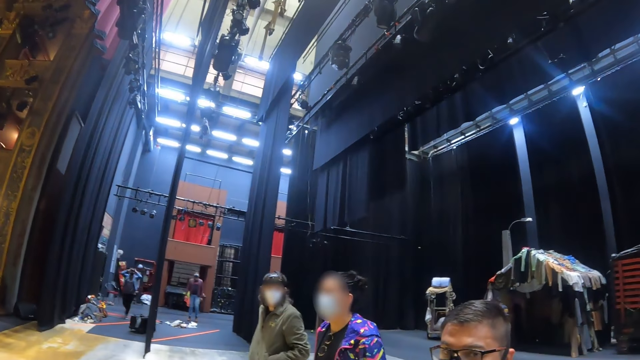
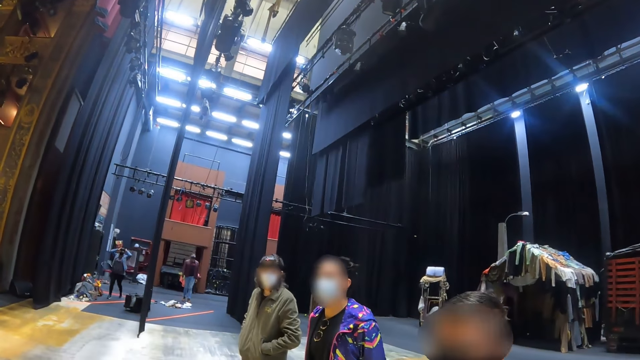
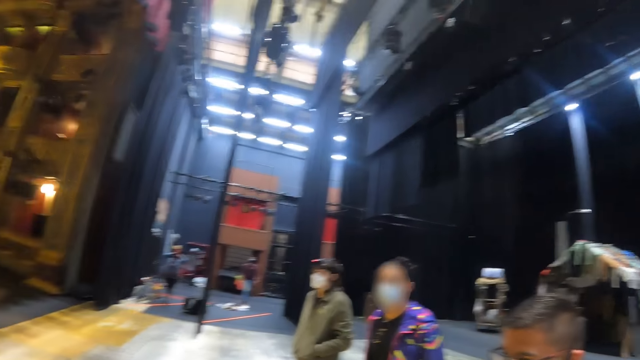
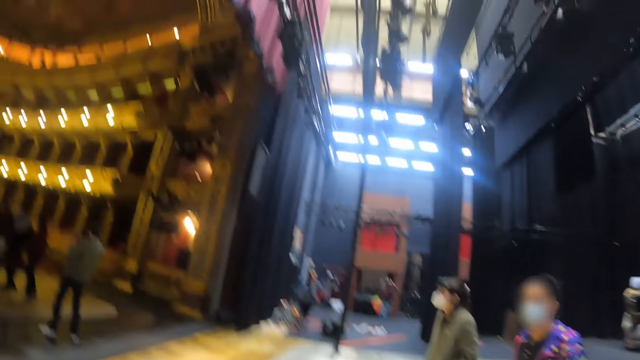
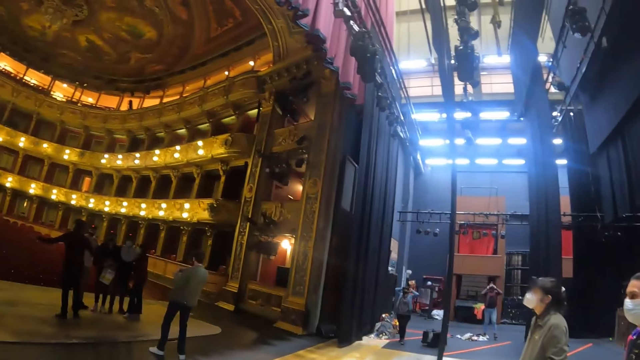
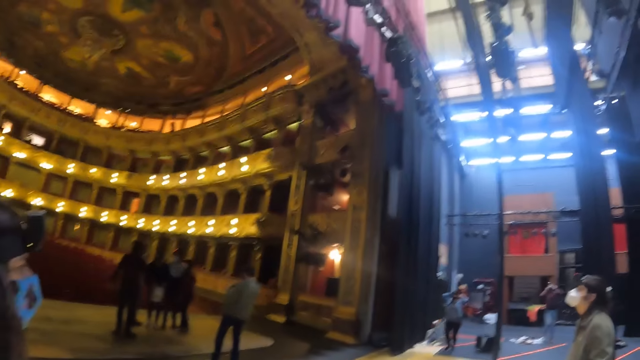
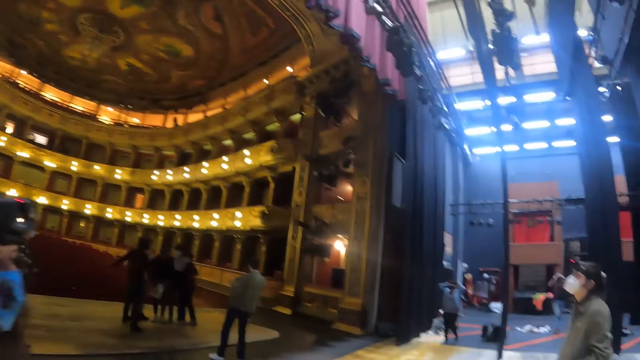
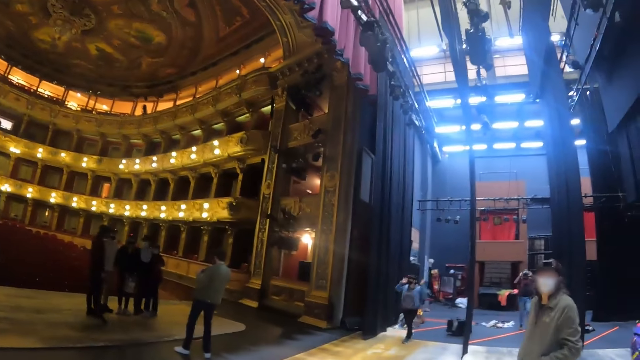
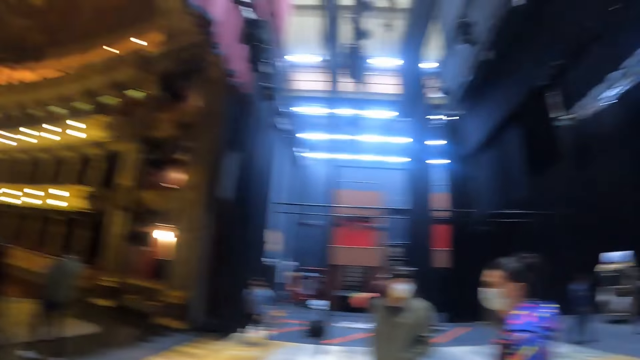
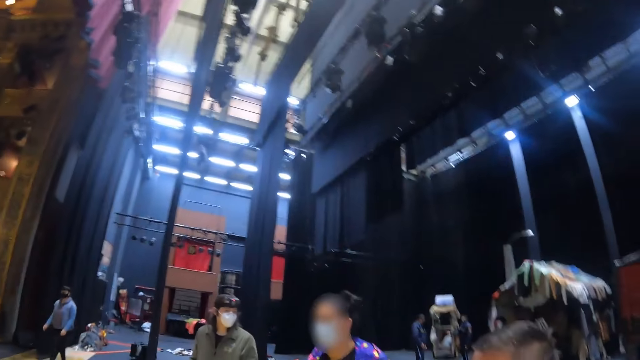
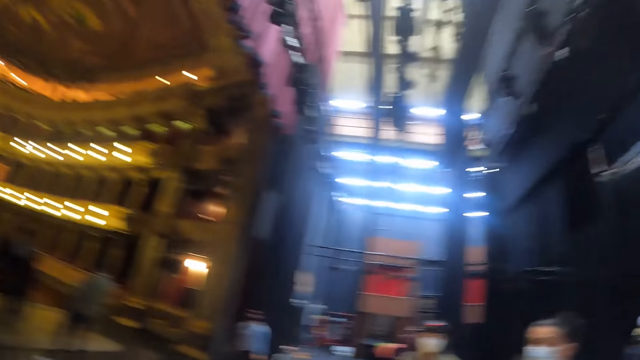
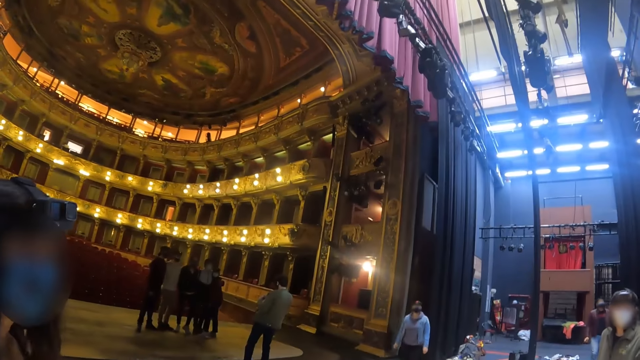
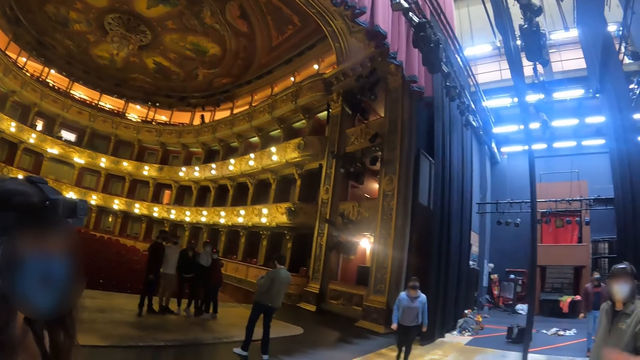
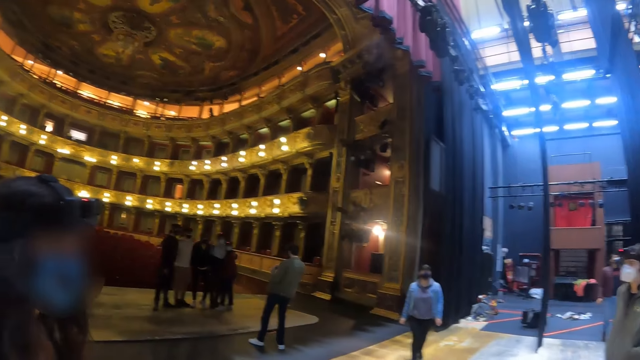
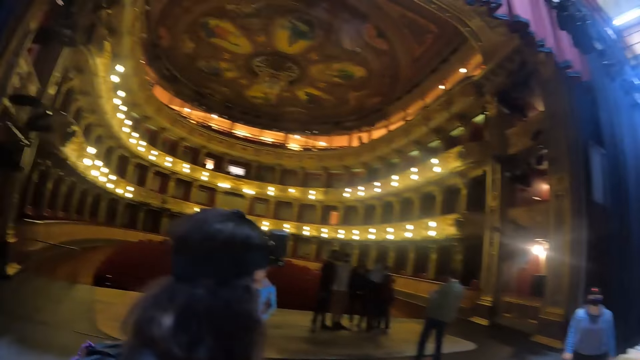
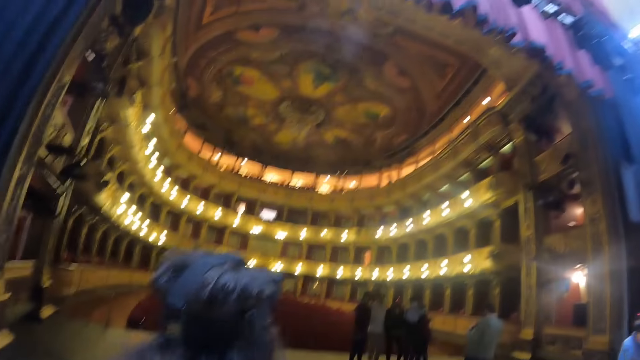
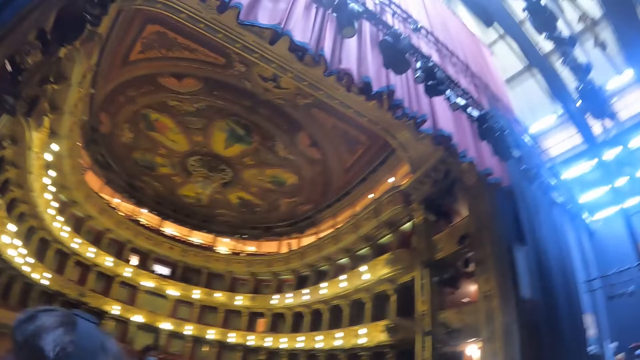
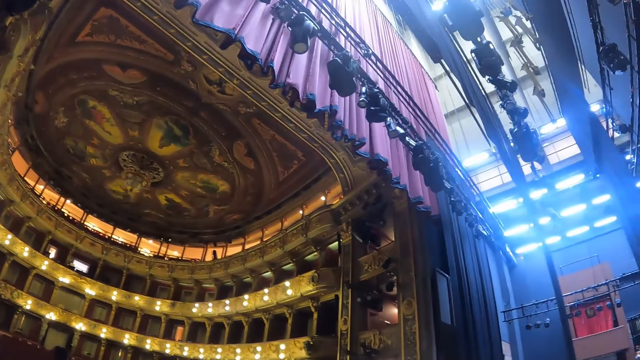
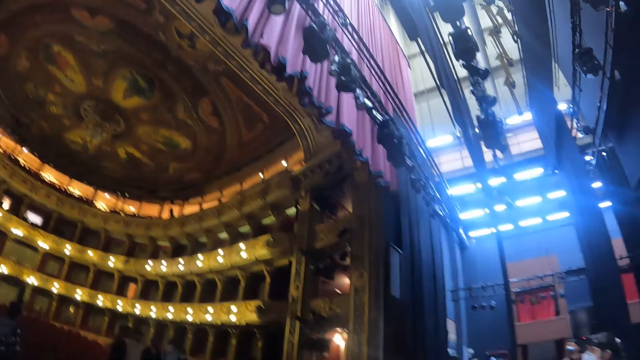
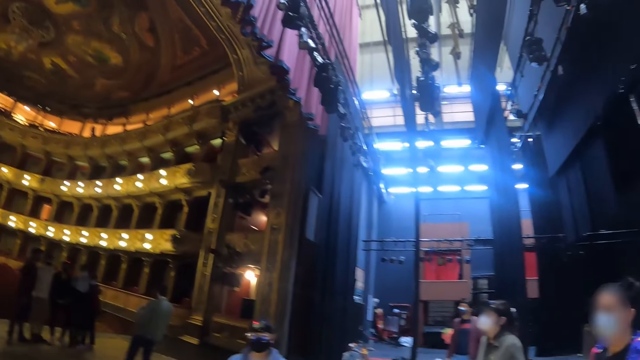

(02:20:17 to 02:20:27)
A lady walks around.

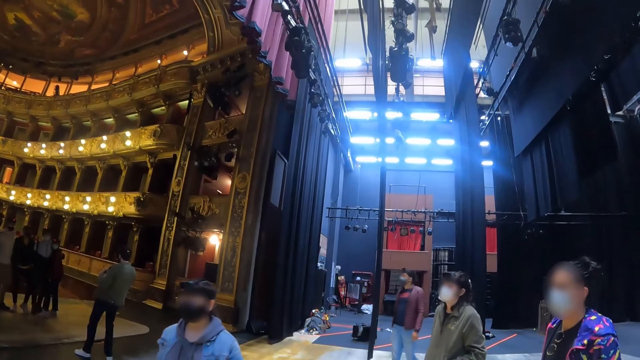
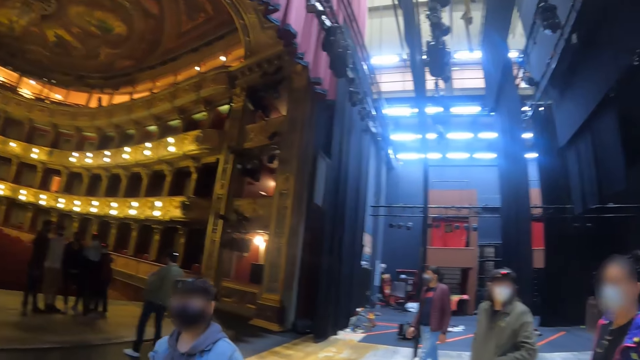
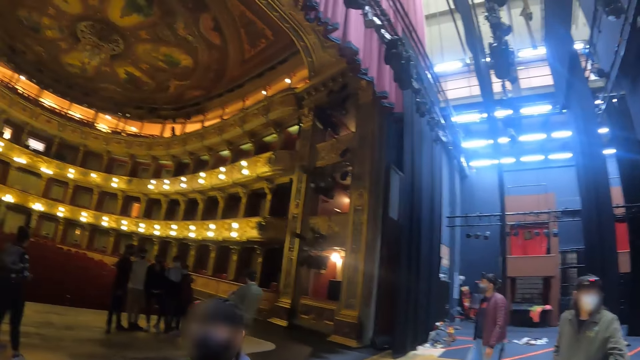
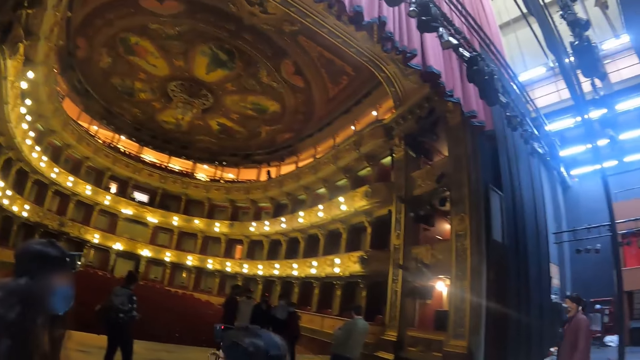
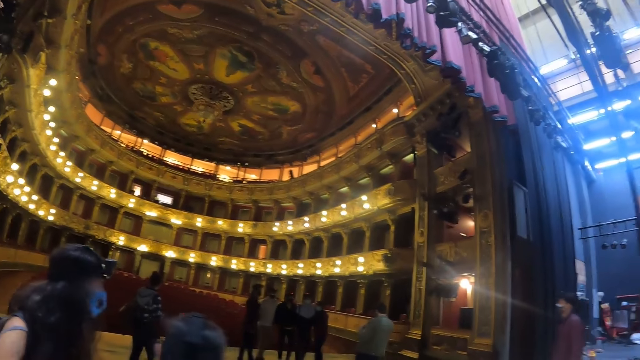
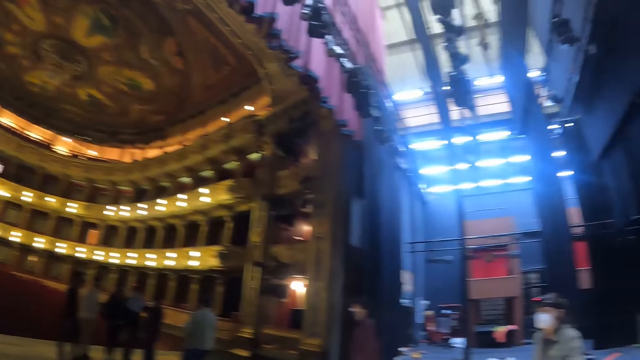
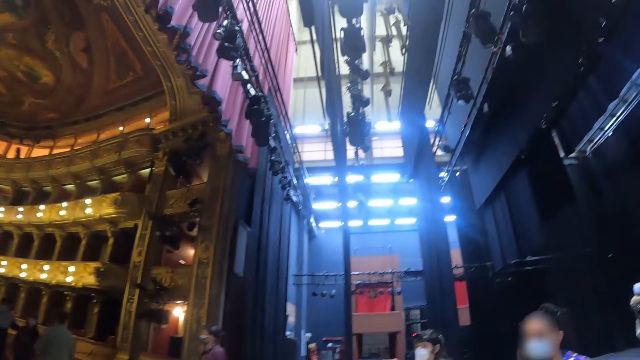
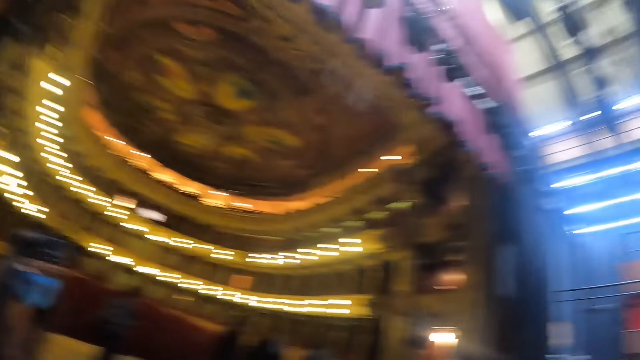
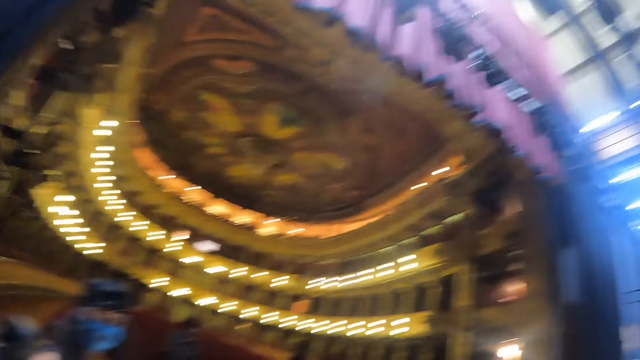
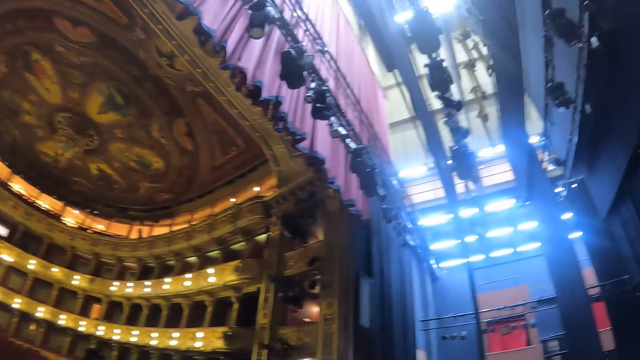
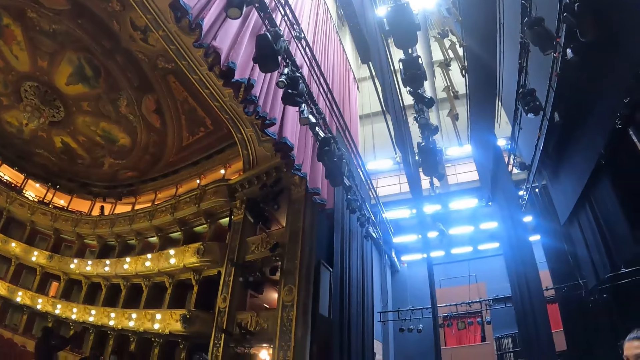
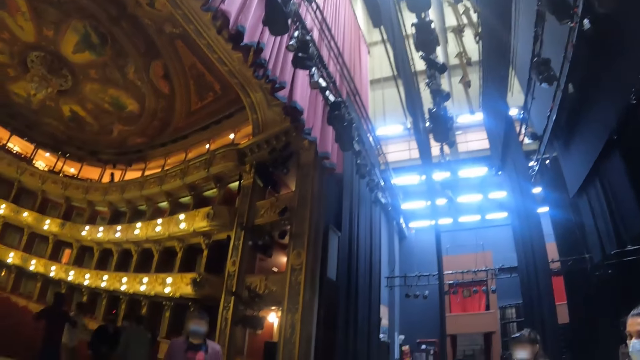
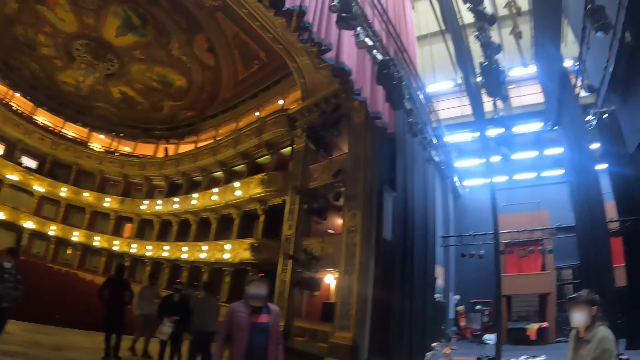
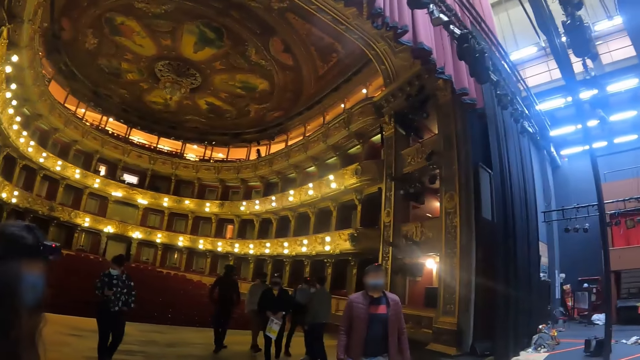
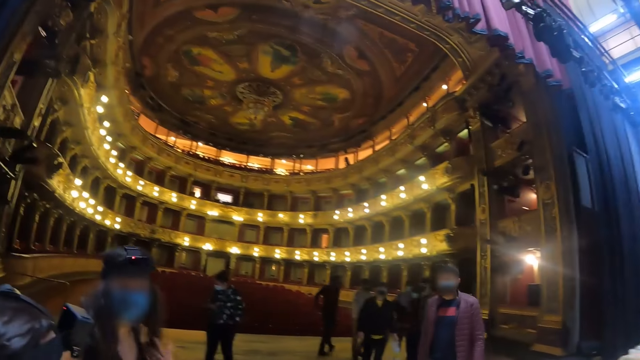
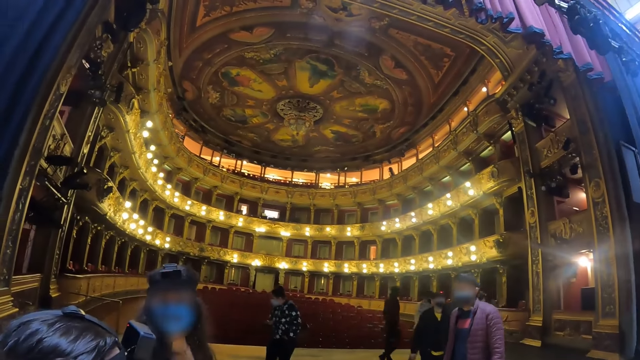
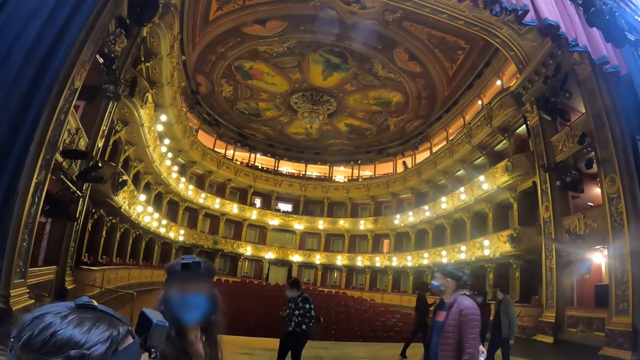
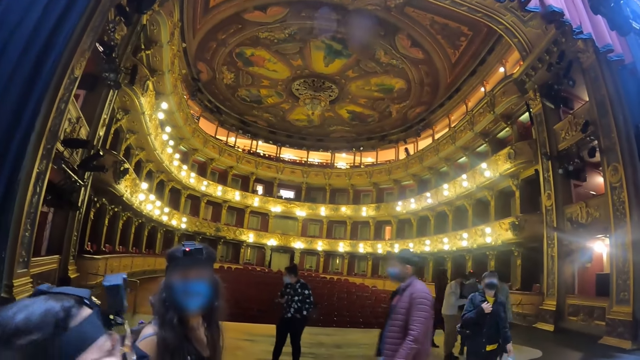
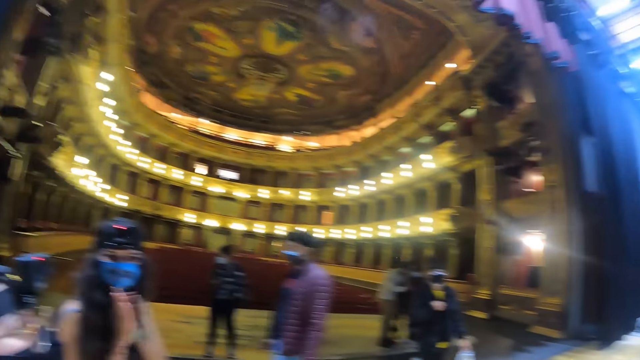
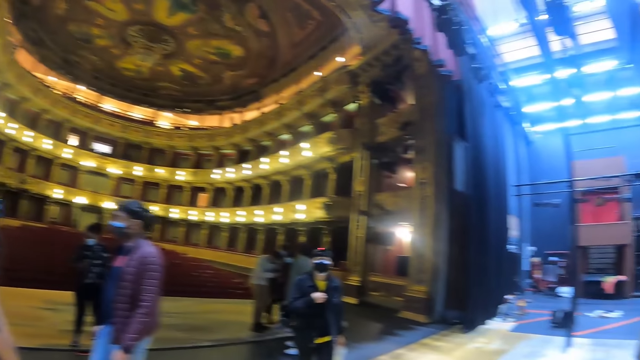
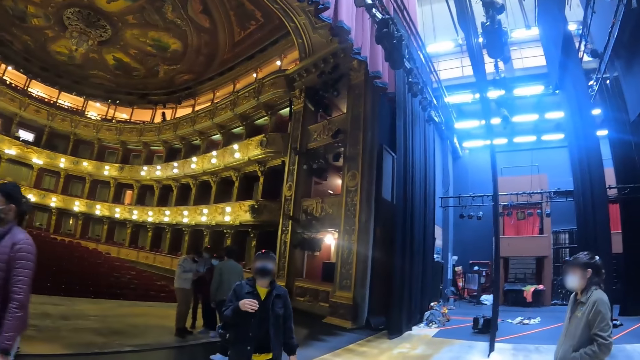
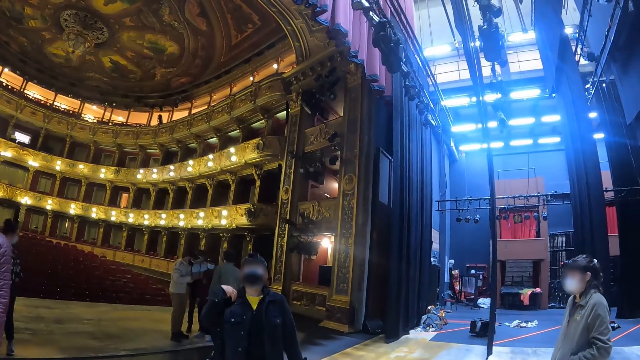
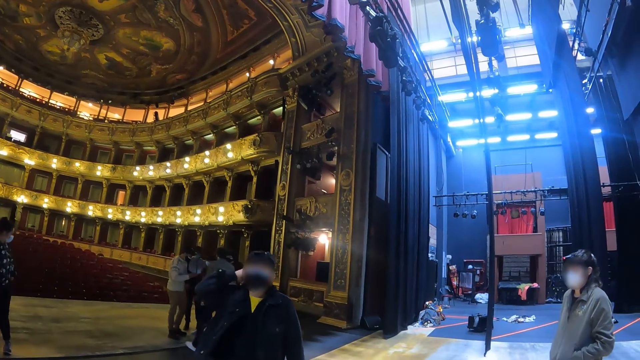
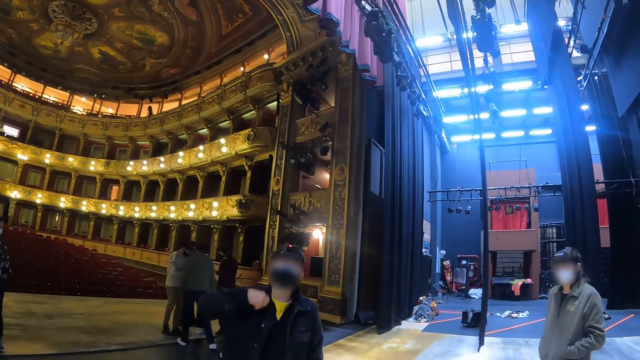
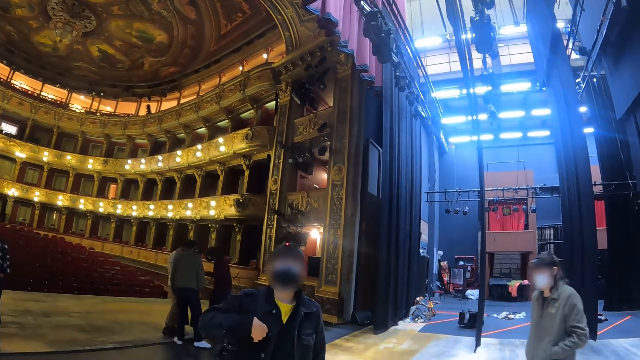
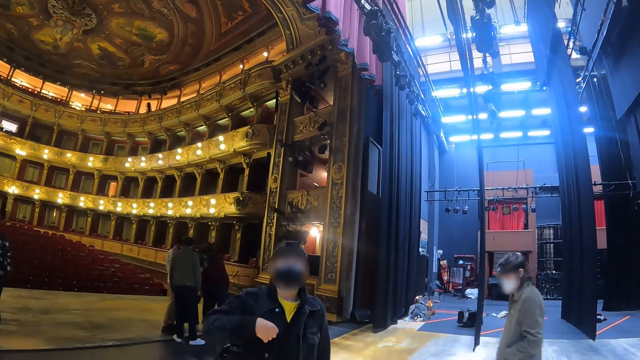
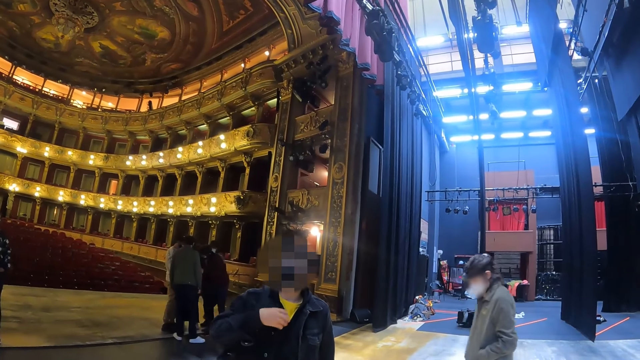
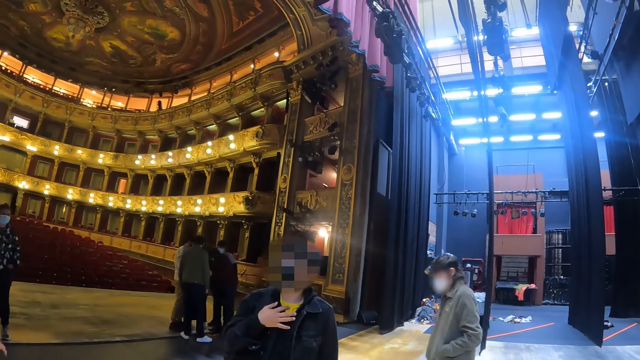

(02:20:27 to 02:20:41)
A woman walks past the camera wearer. The camera wearer looks around. They look at the woman. A man walks around and touches his jacket.
